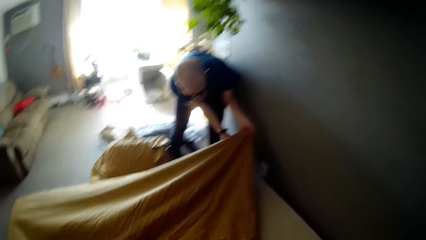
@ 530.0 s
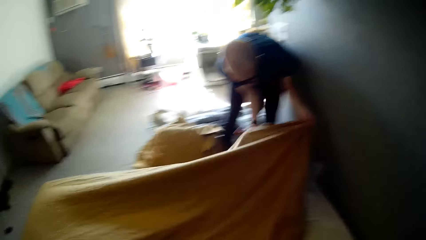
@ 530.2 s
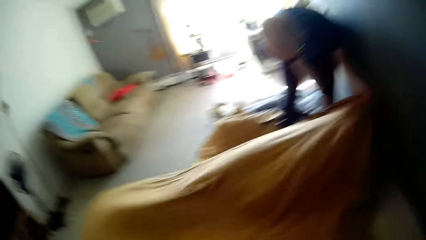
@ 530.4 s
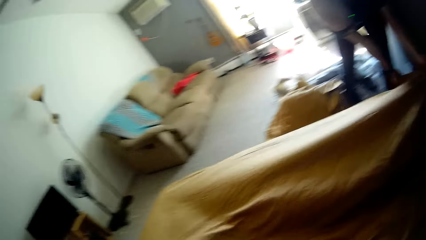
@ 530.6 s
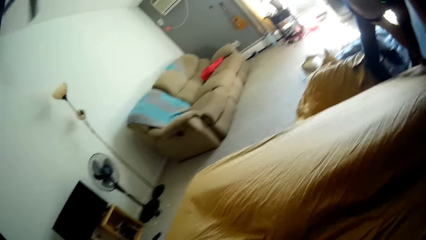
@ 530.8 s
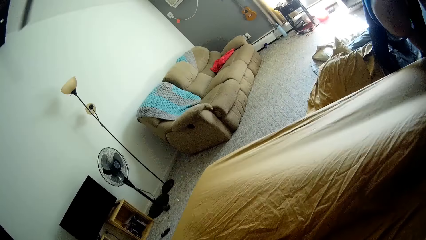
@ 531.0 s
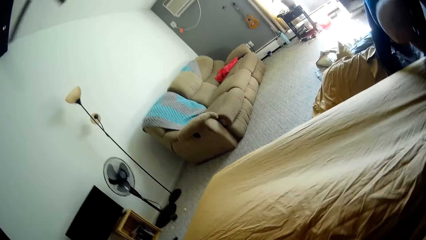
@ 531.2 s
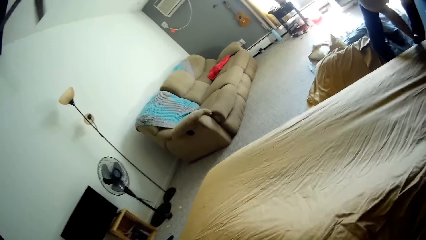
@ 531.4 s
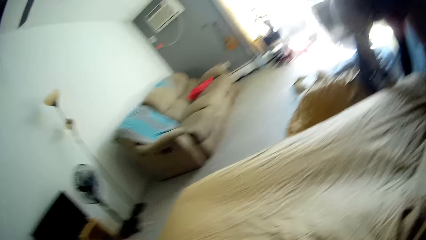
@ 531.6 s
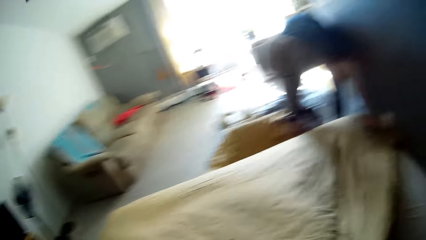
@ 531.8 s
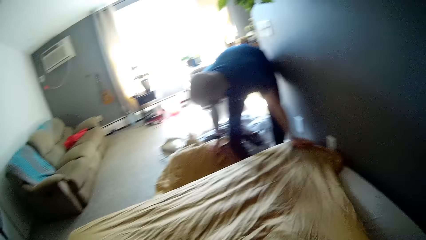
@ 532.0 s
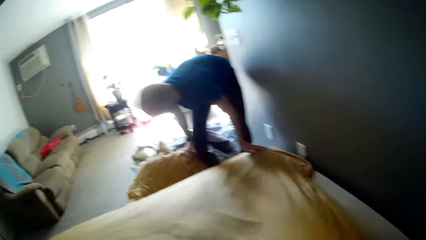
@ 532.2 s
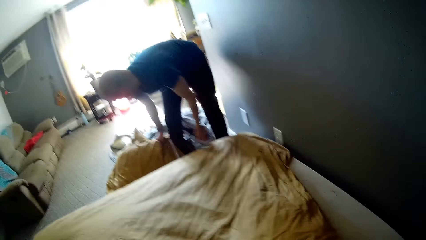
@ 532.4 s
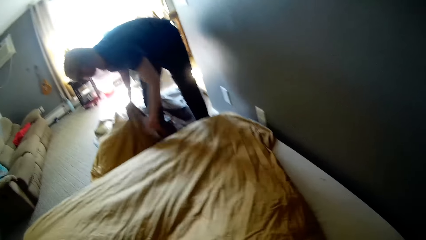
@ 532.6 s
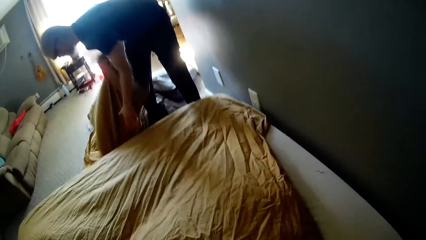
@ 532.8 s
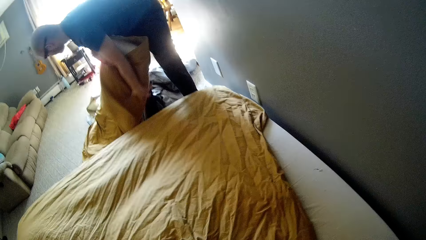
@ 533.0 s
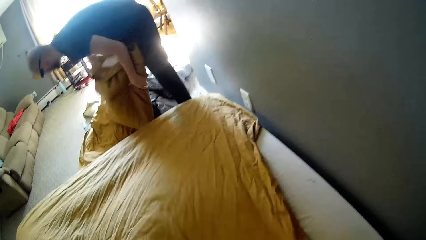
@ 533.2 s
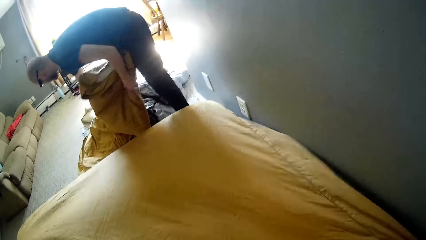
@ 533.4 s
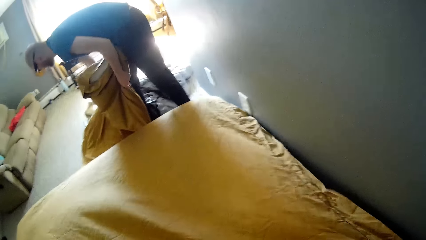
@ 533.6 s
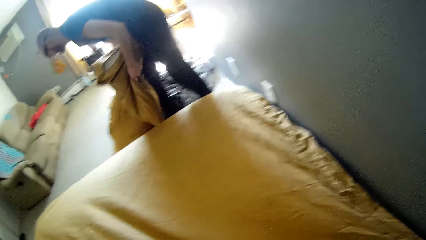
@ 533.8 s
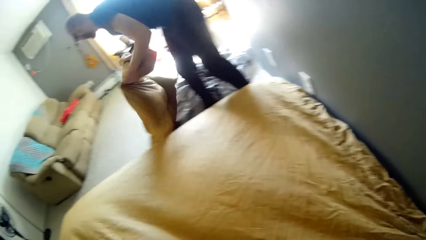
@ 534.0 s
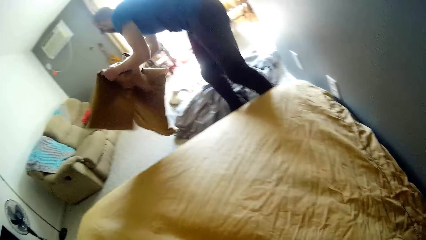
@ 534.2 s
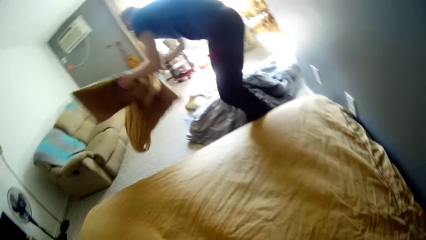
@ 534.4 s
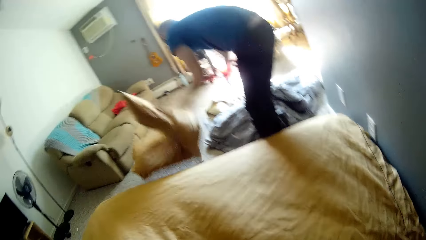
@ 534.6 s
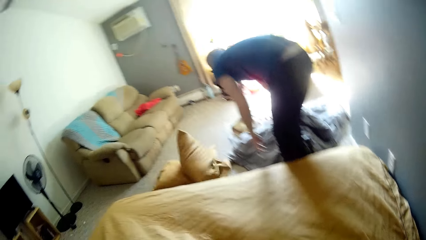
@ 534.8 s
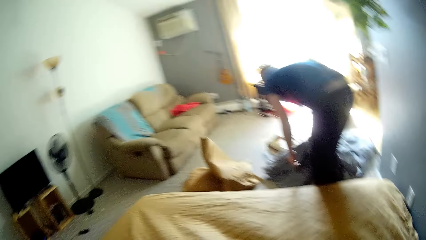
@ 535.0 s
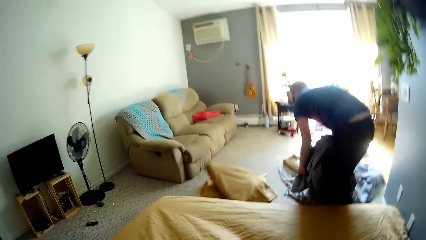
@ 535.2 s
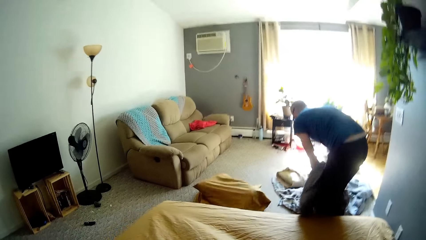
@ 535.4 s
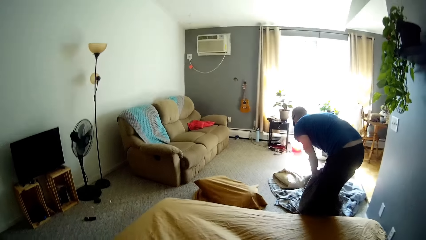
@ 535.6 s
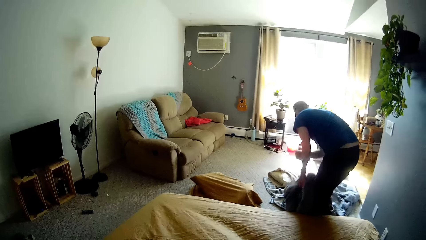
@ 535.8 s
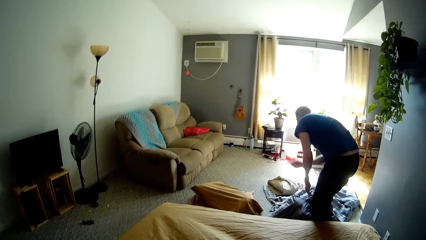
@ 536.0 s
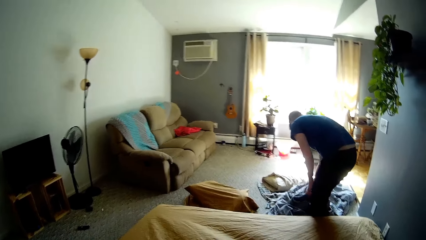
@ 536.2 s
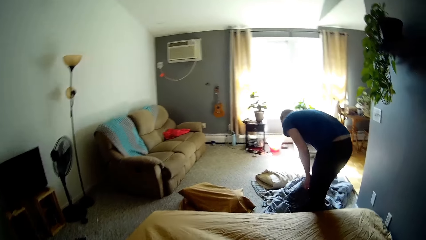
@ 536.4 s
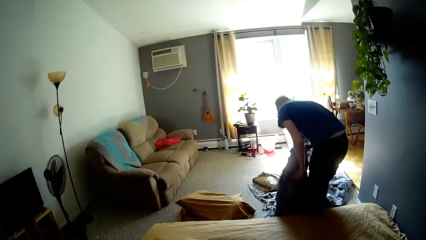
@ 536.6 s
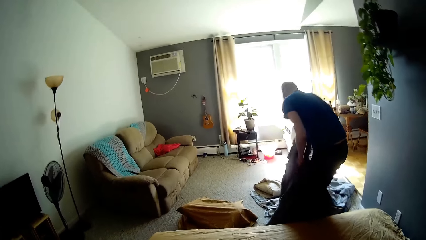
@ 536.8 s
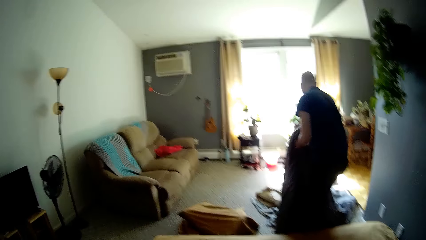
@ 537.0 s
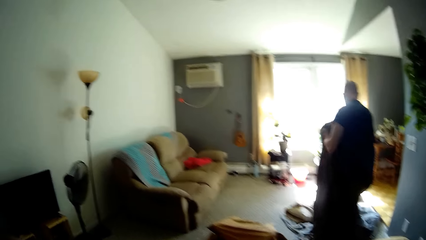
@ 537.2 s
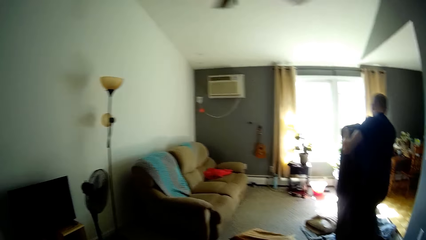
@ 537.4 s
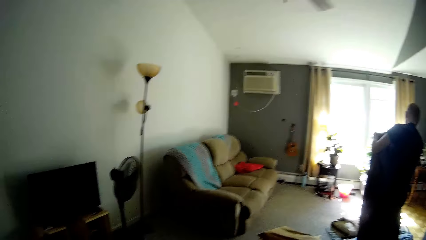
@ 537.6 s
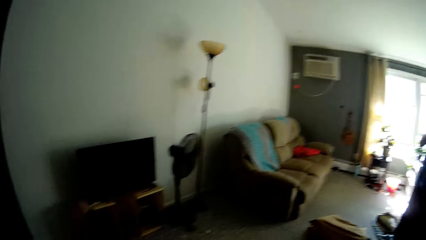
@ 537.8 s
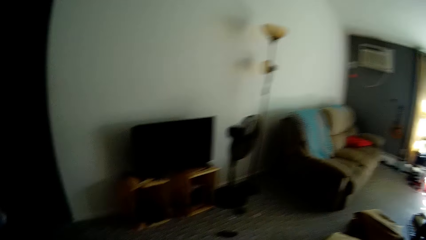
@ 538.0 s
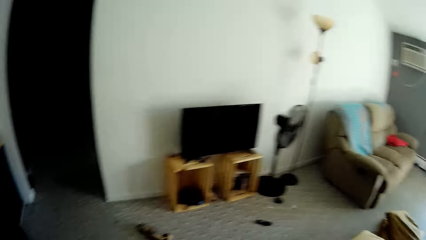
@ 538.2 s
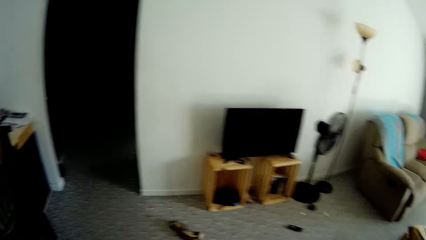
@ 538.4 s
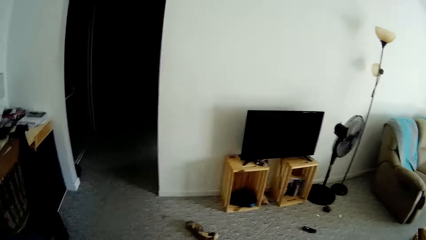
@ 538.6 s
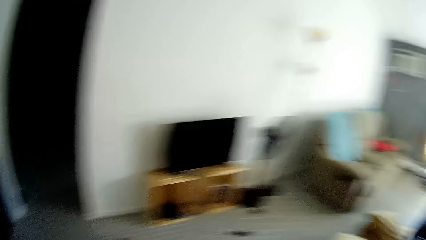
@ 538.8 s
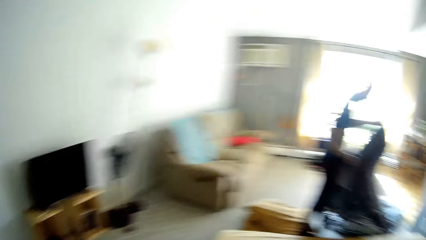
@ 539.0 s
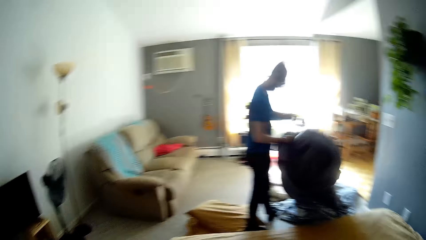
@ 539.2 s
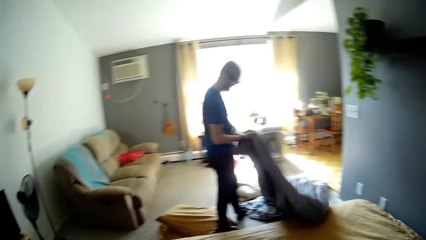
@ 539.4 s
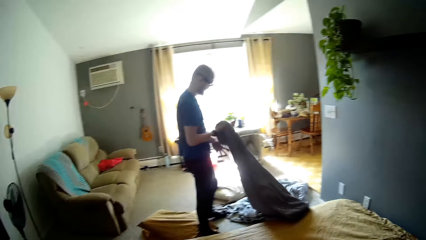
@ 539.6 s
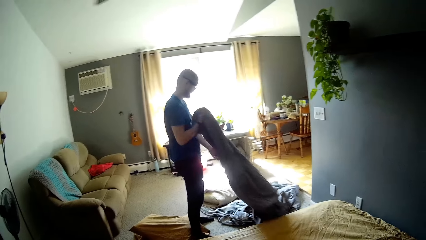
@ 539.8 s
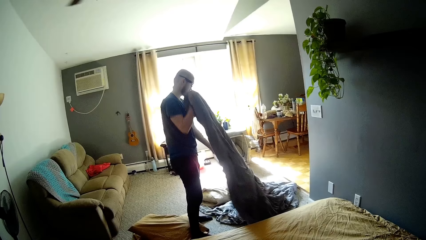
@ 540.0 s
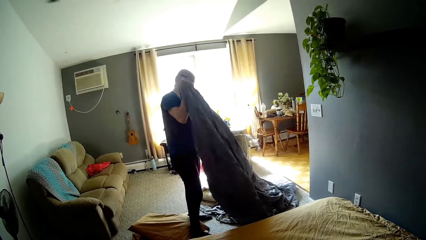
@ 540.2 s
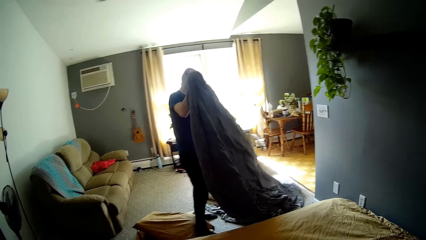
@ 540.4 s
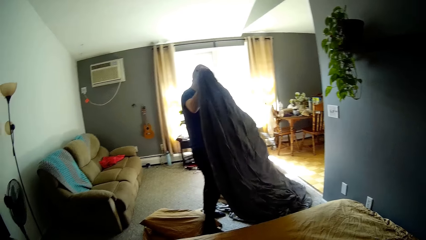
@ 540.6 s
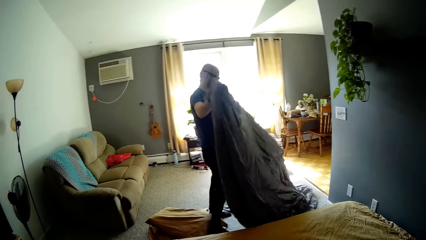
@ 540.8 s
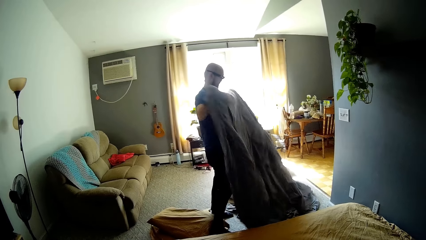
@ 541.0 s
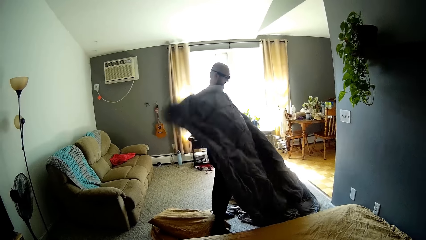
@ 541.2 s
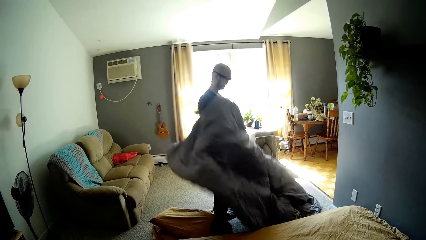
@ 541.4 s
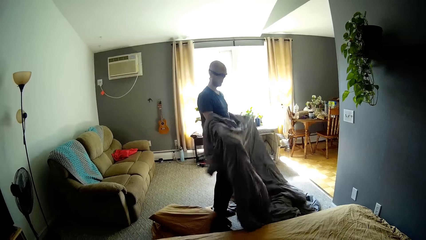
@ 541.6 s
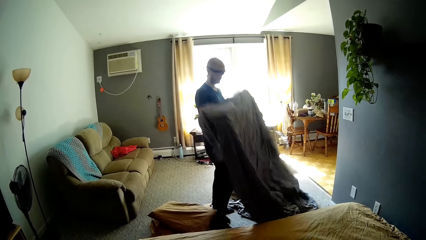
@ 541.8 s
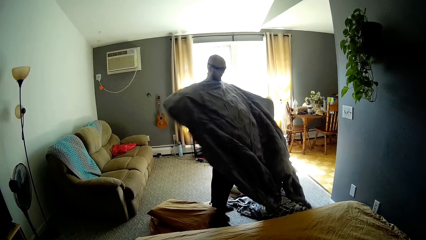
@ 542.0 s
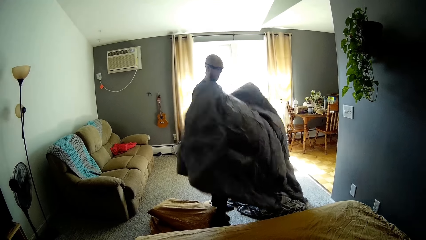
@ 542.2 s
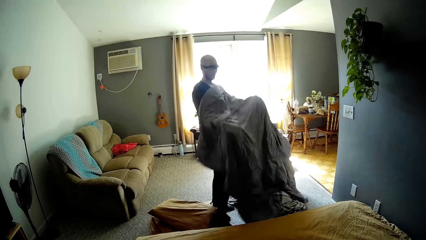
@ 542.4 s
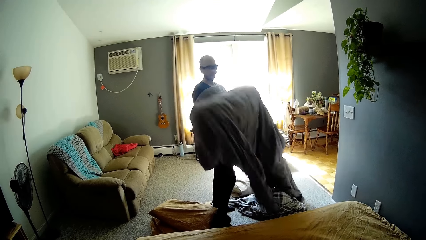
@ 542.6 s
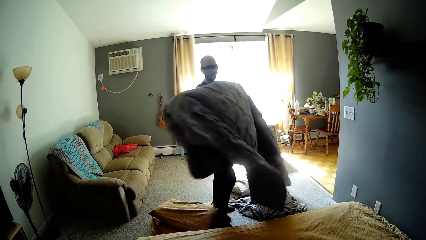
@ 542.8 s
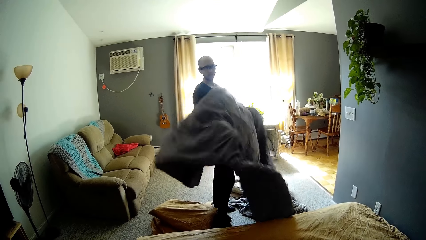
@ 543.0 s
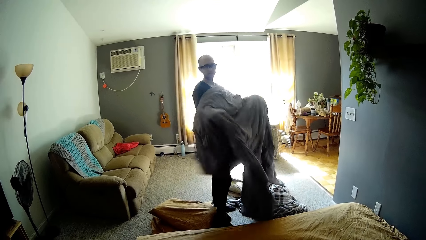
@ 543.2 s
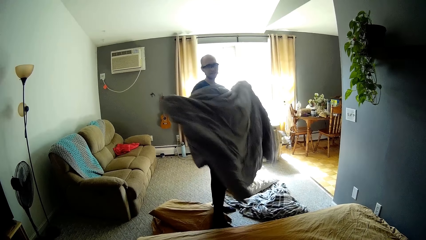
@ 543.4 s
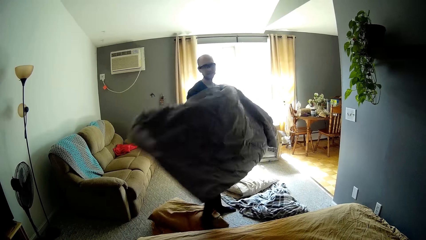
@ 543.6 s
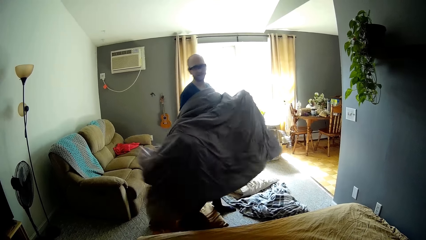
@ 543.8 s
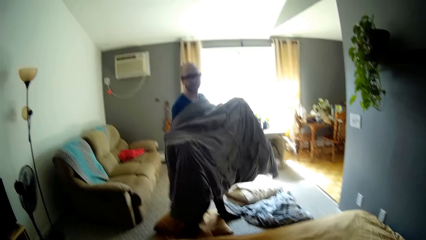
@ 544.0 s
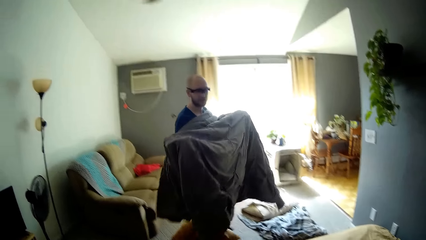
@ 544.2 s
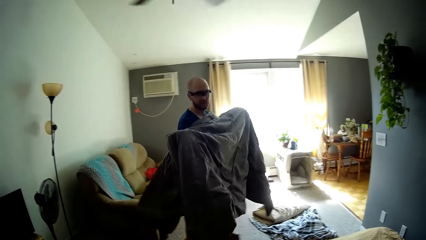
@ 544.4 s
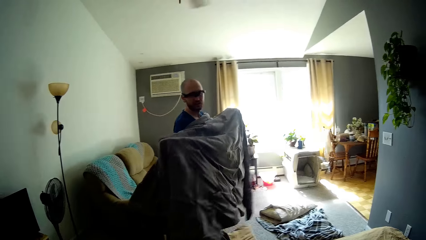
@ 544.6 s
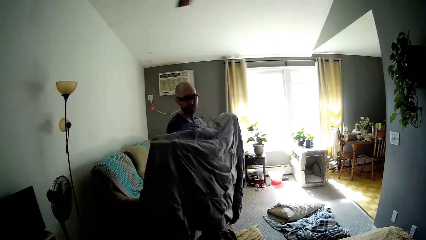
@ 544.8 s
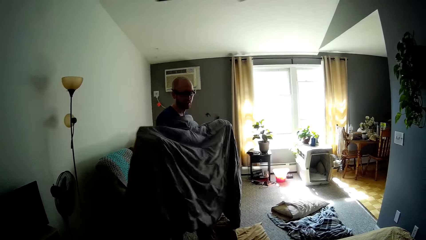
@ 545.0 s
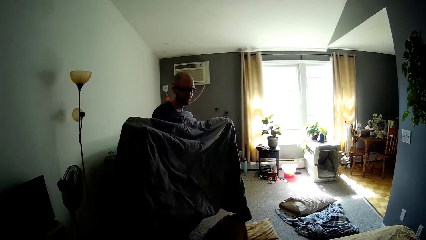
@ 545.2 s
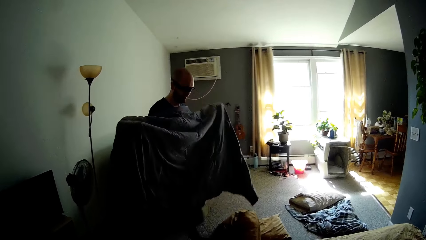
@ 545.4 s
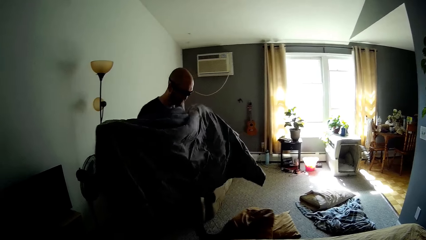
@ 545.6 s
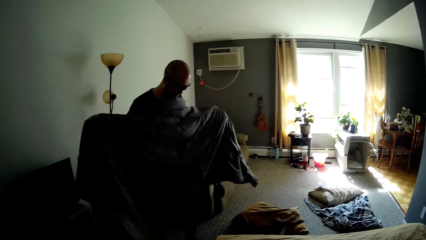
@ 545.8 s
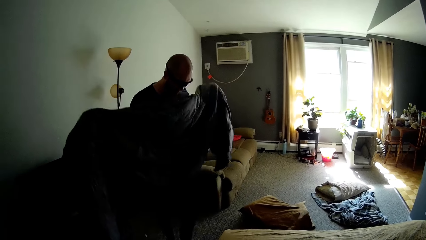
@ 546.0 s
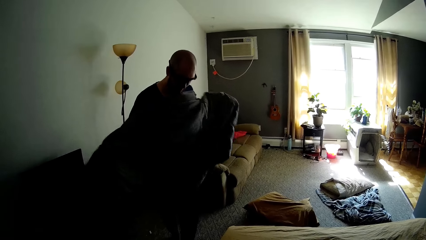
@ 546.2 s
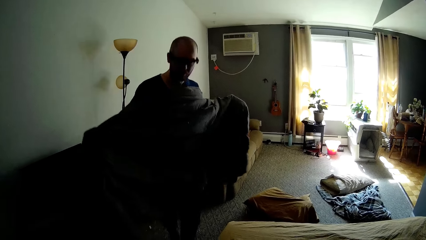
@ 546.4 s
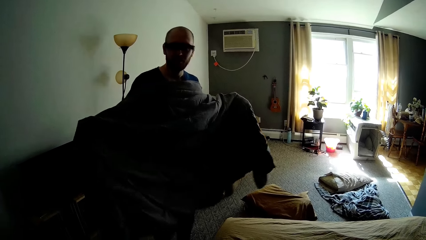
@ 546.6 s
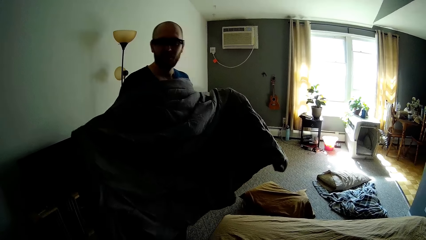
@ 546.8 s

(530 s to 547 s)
The camera wearer spreads the bedsheet on the bed. A man picks the pillow with both hands, moves the bedsheets on the floor, and drops the pillows on the ground. He picks a duvet from the floor with both hands. The camera wearer looks around. The man folds the duvet on the arms and walks around.
